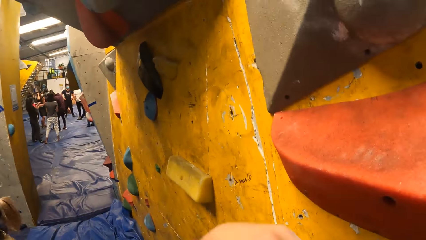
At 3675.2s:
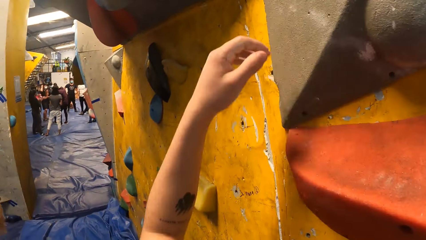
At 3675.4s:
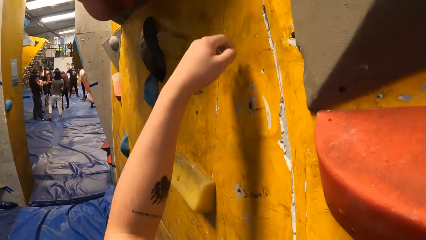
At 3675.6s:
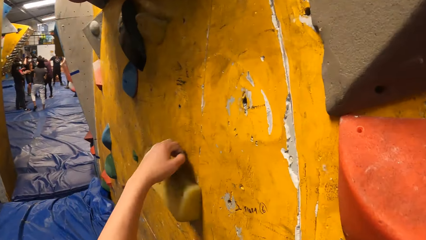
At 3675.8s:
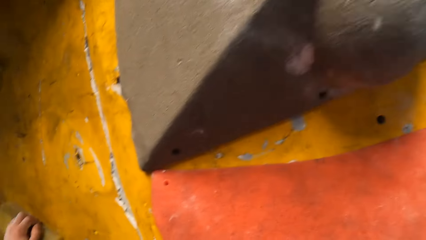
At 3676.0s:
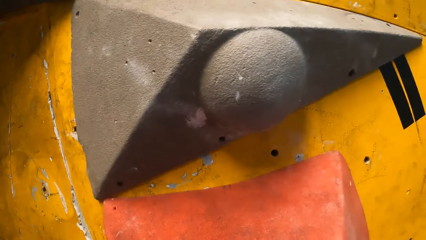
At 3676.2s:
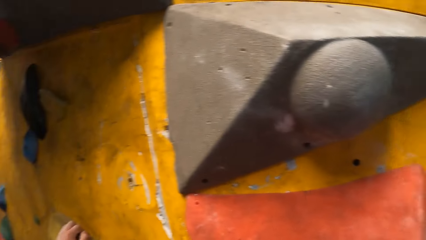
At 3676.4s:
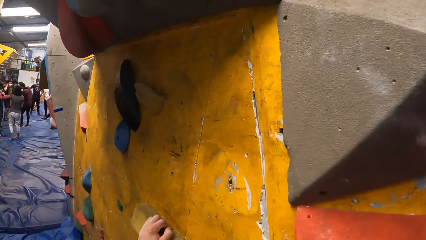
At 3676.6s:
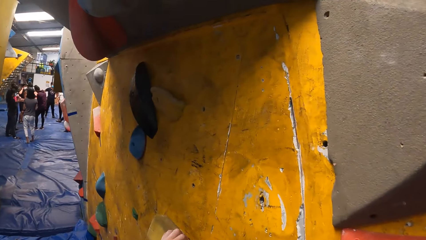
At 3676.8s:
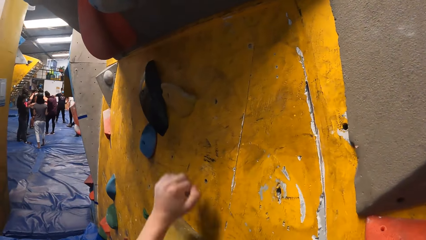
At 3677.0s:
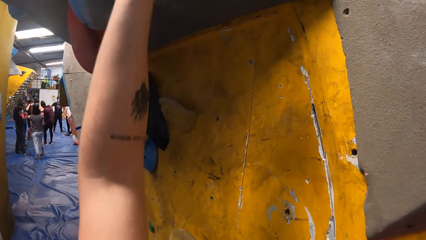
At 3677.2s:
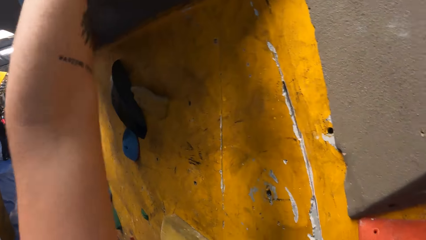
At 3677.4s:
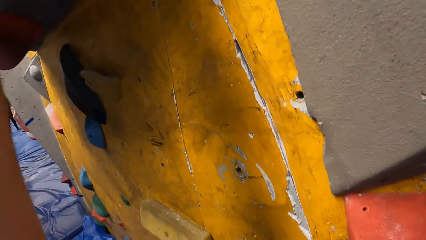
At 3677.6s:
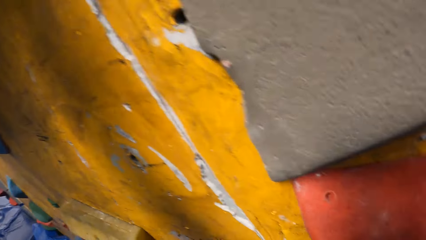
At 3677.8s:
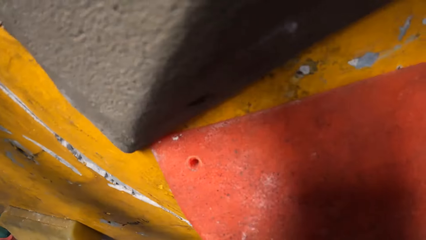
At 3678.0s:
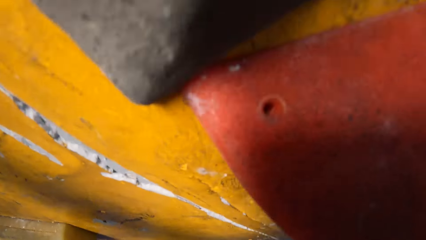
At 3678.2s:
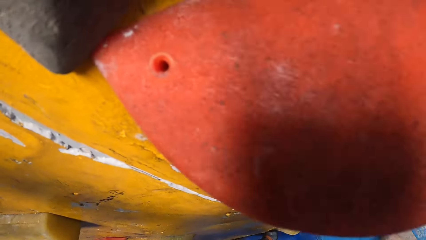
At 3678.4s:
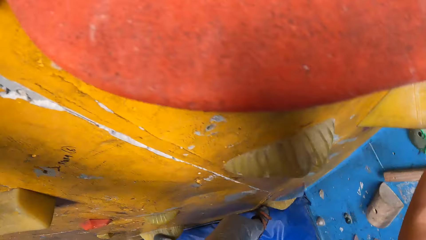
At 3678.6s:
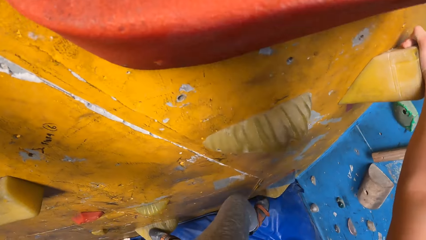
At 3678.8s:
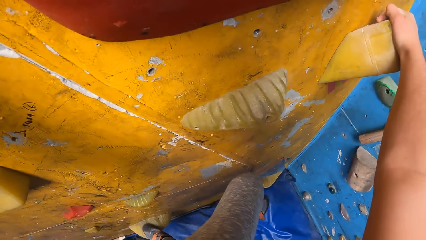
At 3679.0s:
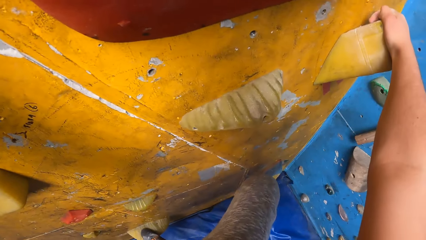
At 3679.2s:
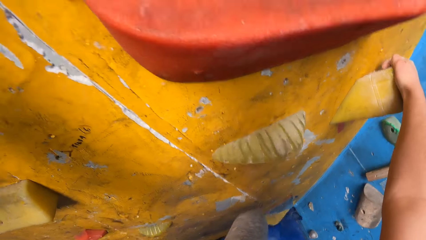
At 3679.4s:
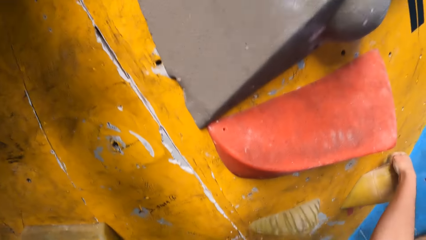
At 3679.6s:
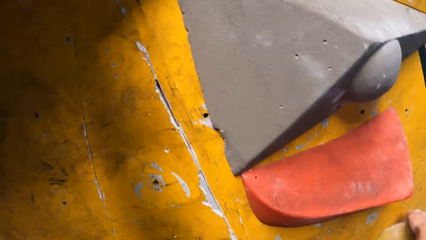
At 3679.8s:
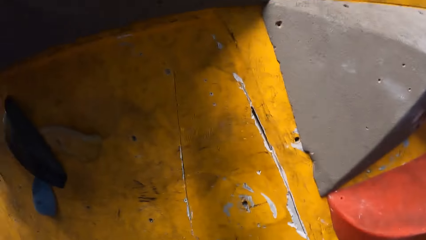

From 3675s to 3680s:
The camera wearer climbs on the wall.

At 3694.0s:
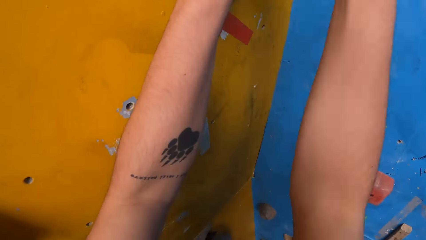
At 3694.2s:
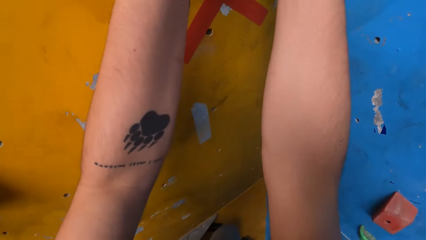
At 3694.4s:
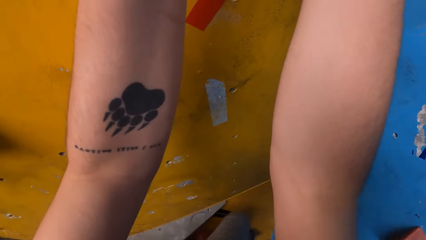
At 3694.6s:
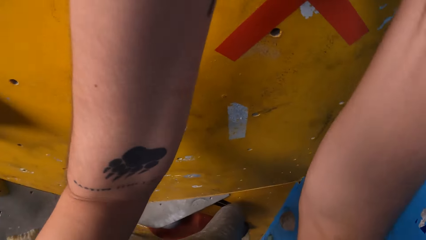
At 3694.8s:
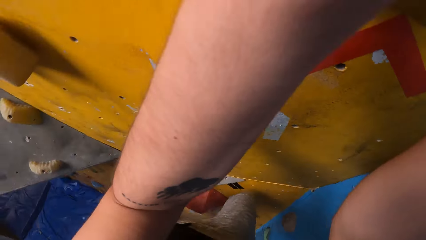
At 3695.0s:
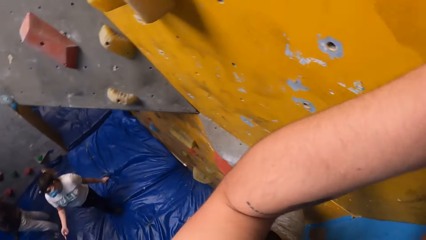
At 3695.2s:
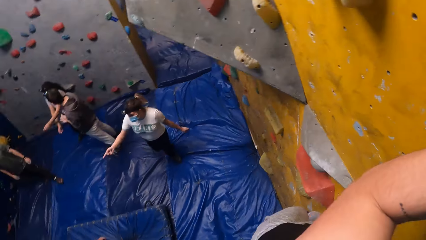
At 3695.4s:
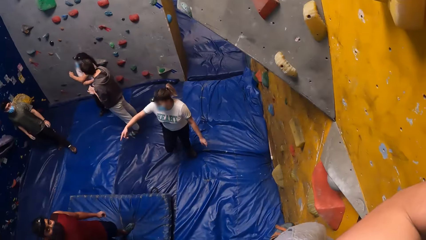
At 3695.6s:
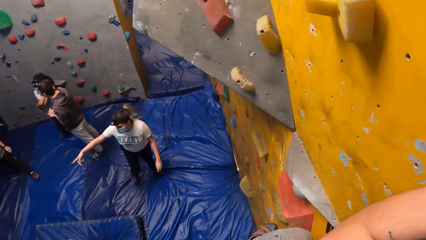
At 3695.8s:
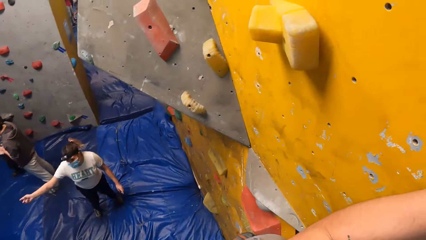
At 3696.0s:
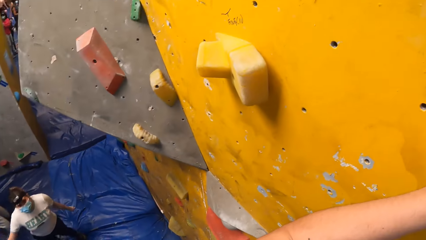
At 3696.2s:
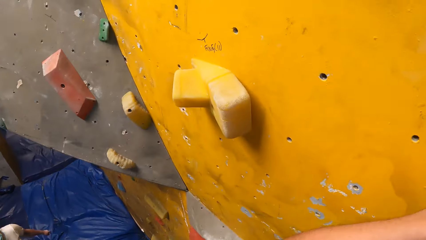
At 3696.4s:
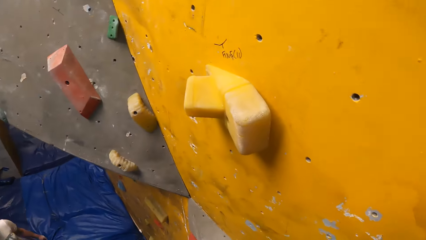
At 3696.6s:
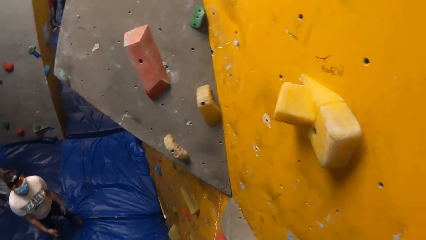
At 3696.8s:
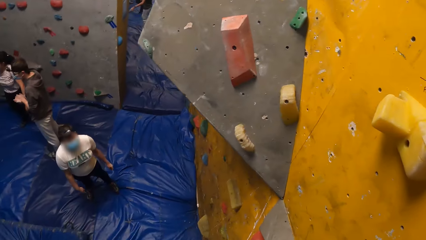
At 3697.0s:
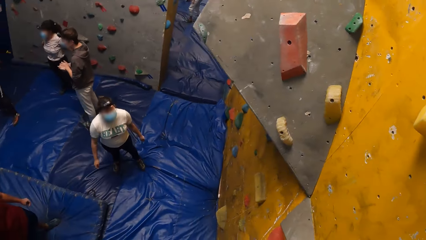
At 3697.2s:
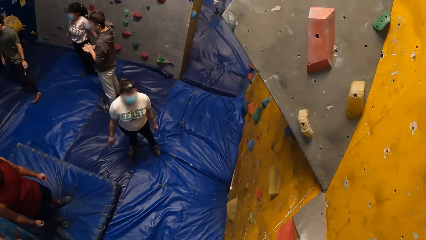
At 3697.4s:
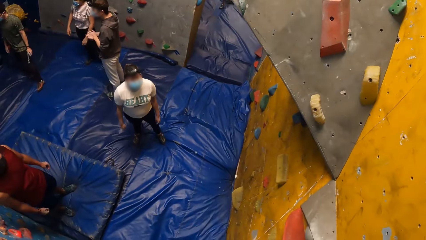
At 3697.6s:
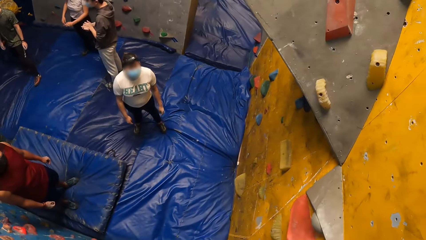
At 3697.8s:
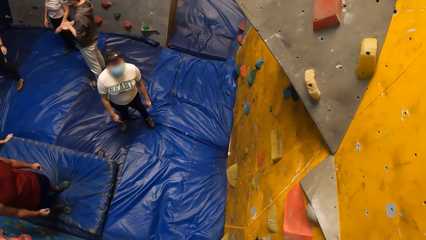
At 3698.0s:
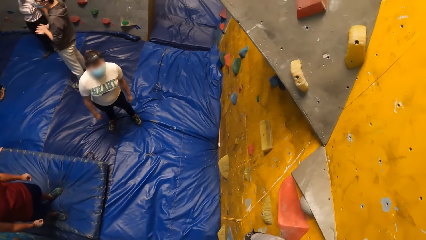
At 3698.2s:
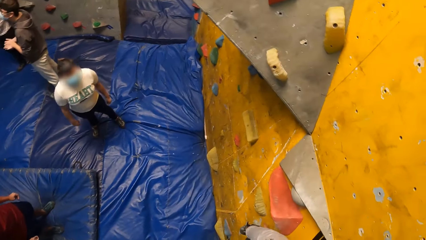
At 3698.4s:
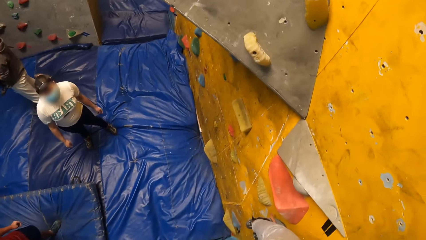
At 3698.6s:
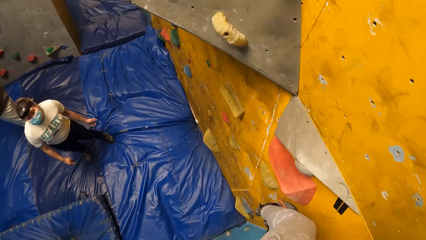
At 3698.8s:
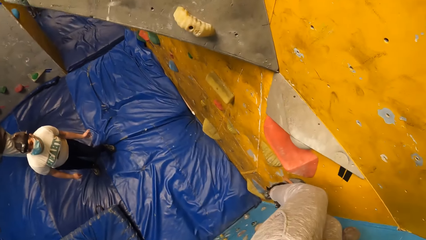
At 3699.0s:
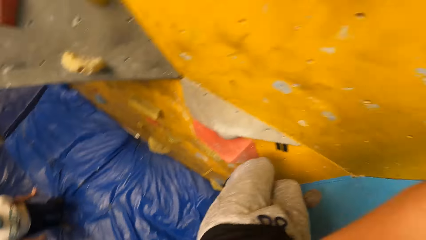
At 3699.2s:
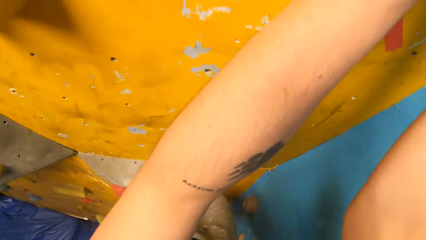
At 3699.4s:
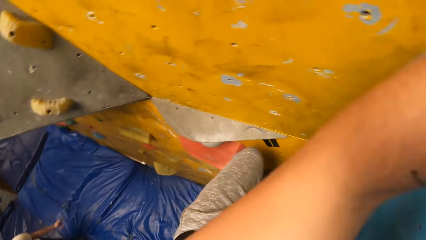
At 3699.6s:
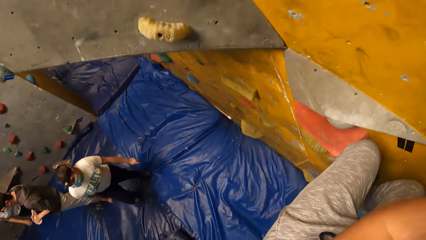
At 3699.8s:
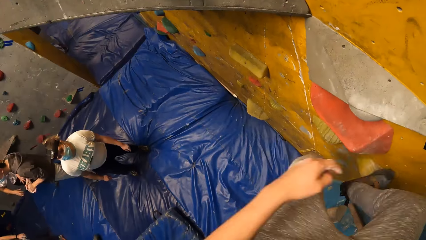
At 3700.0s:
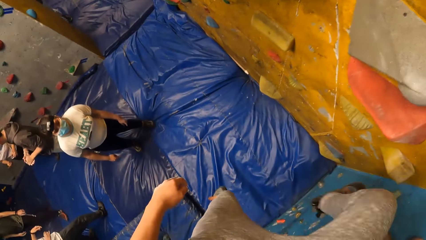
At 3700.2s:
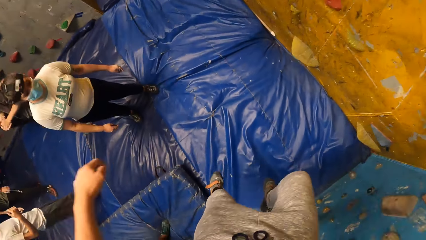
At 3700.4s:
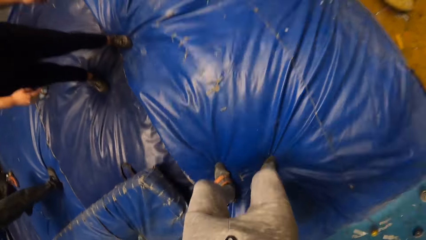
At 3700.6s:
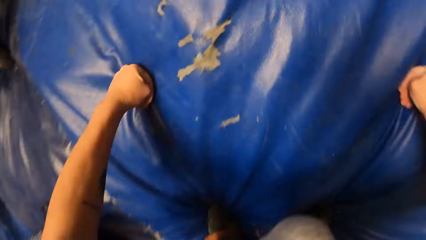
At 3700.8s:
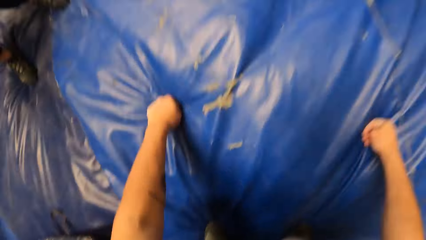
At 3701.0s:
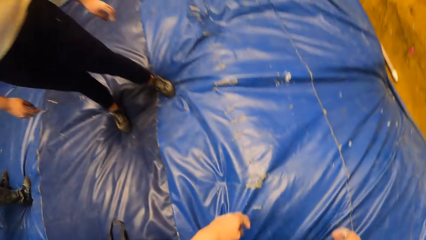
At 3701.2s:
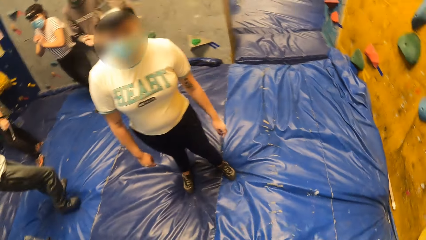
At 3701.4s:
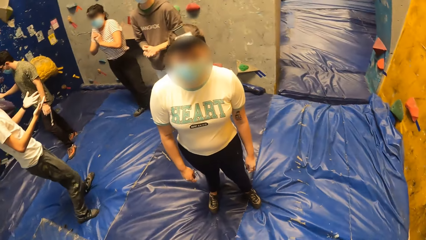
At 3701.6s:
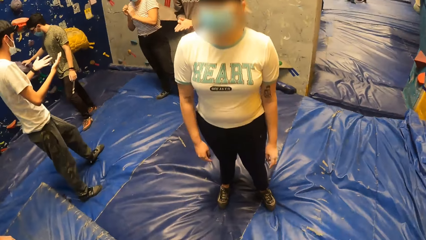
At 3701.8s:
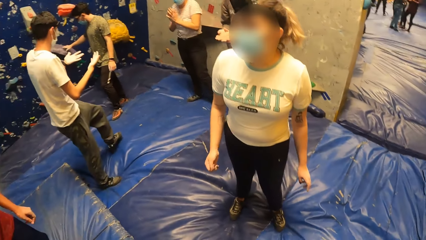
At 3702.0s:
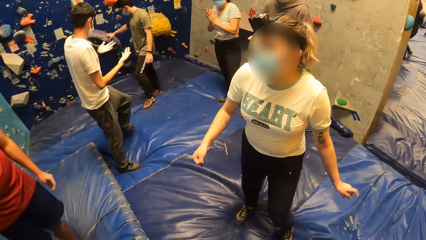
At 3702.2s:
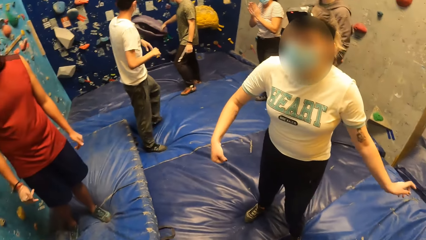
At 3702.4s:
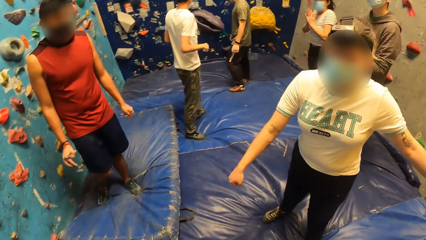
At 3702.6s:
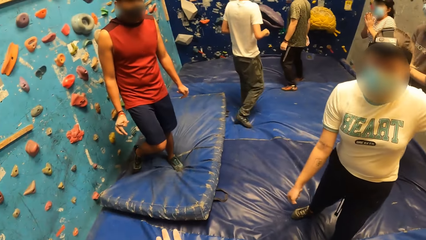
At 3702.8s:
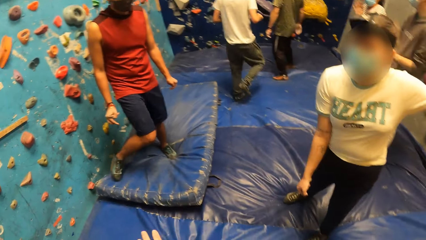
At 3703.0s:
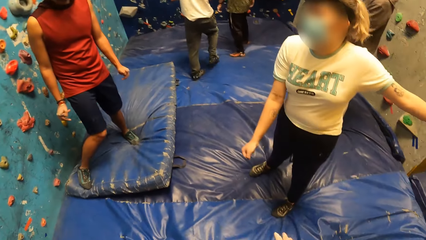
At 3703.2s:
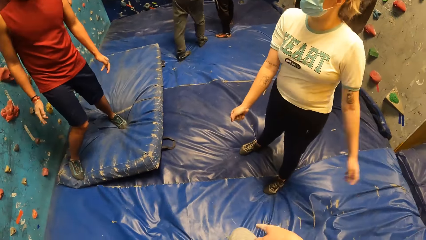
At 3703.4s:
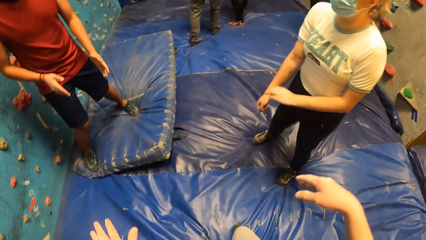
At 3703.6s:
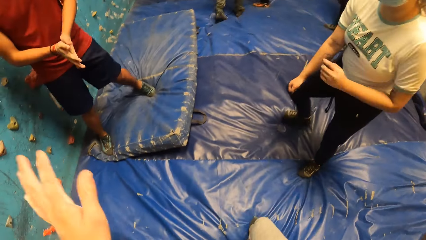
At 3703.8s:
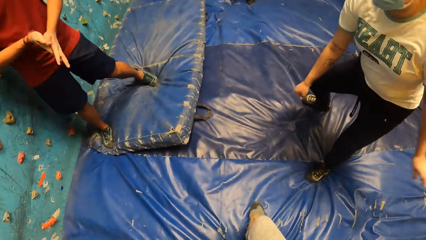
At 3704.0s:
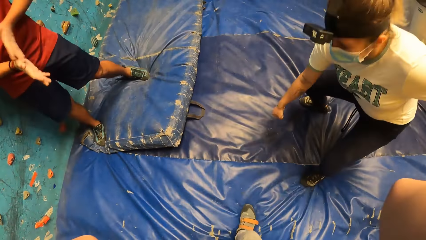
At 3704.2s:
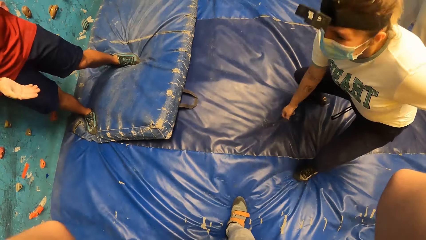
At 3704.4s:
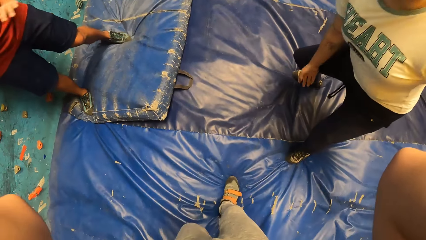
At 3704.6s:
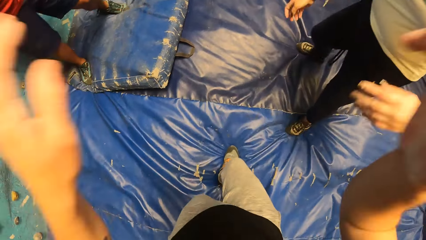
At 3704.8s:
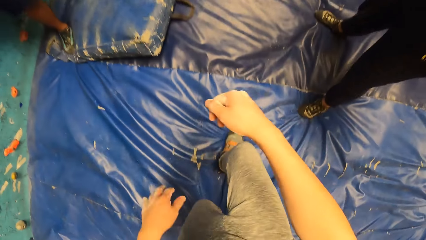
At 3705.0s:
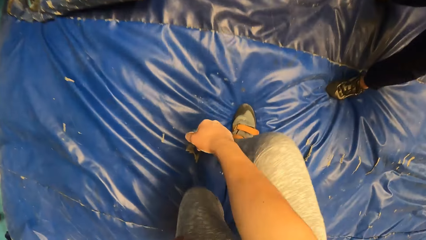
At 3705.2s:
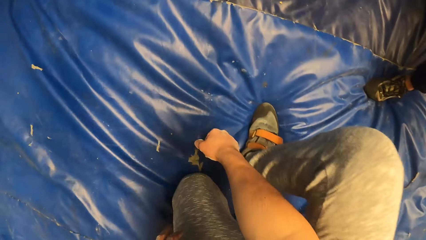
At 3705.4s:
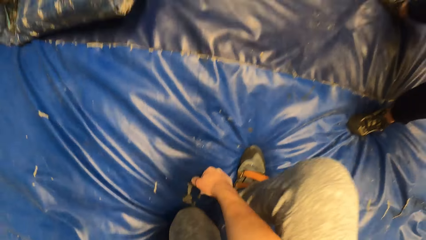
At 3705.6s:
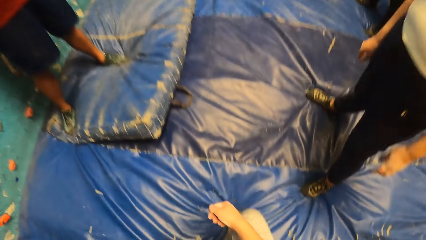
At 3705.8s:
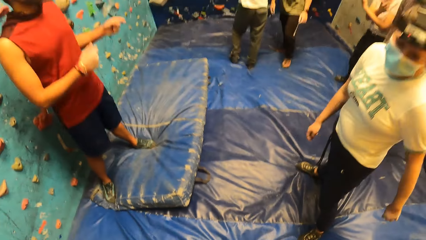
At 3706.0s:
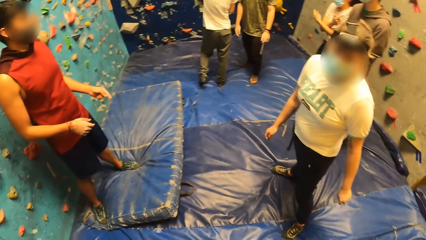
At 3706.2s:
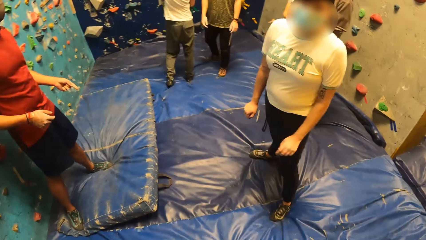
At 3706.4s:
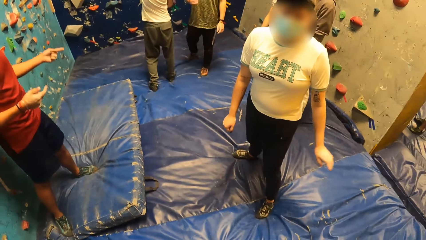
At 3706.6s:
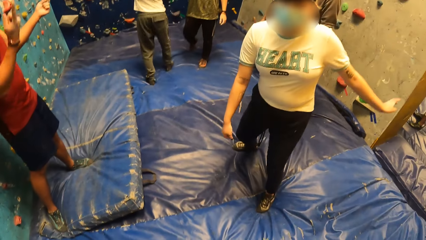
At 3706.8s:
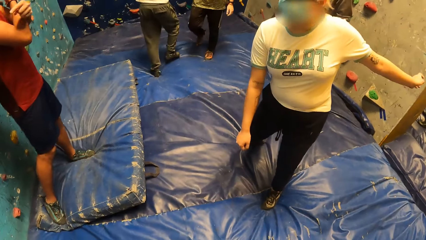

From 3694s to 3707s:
The camera wearer stares at a lady on the floor. She looks down. She jumps from the wall and lands on the floor. She stands from the floor. The lady dances beside the camera wearer. The camera wearer looks around. A man wipes his hands along the wall. The camera wearer adjusts the camera on her head. She drops her hands from the camera. She squats on the floor.
